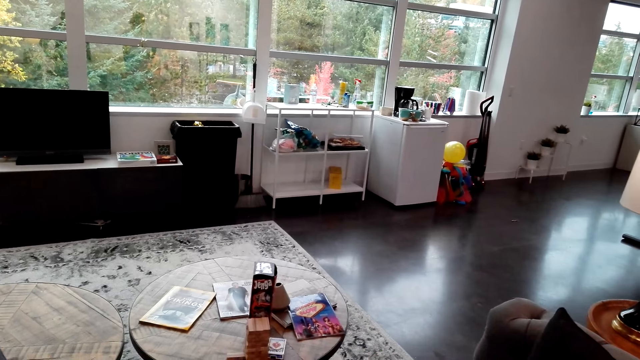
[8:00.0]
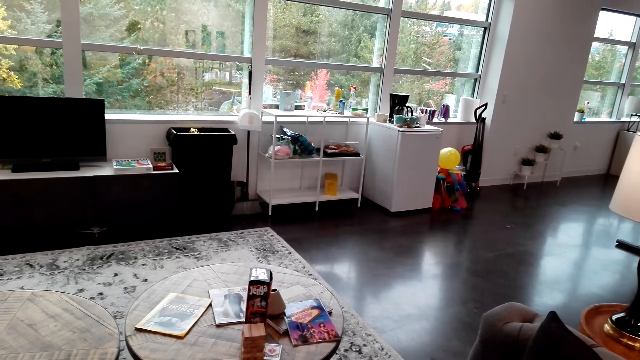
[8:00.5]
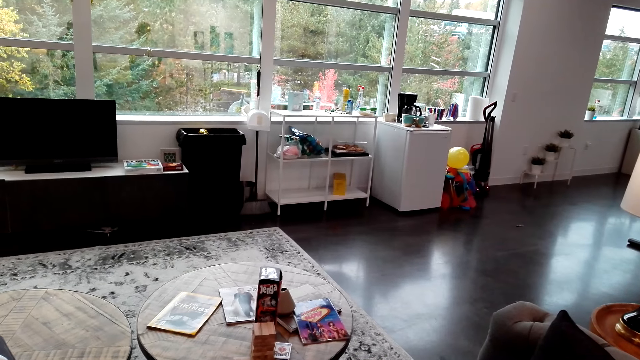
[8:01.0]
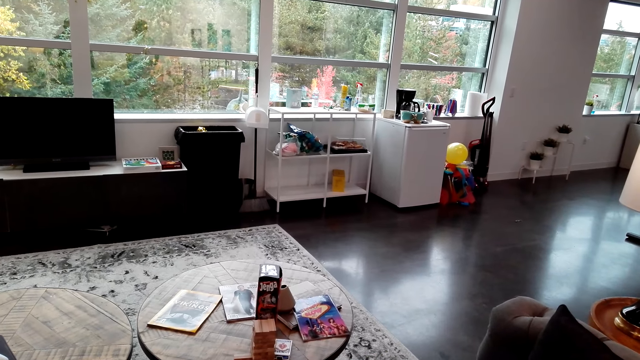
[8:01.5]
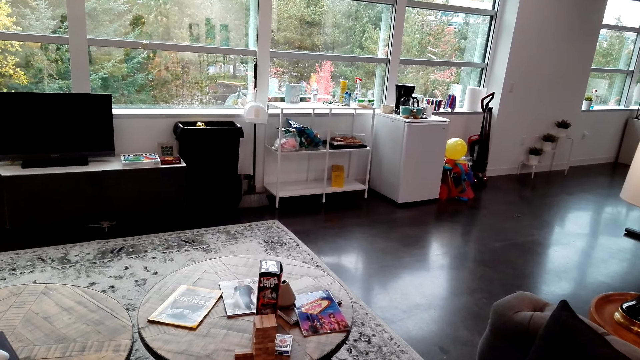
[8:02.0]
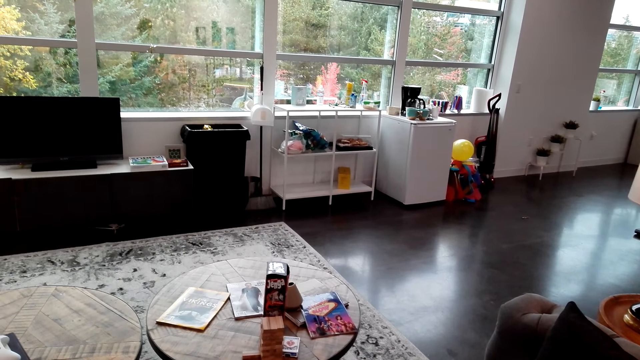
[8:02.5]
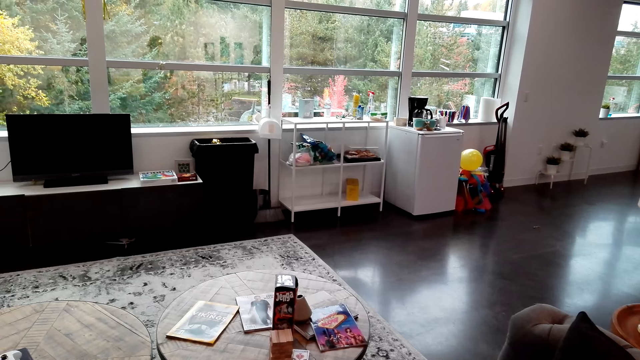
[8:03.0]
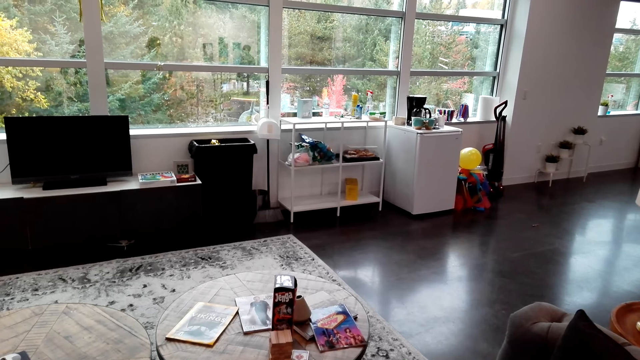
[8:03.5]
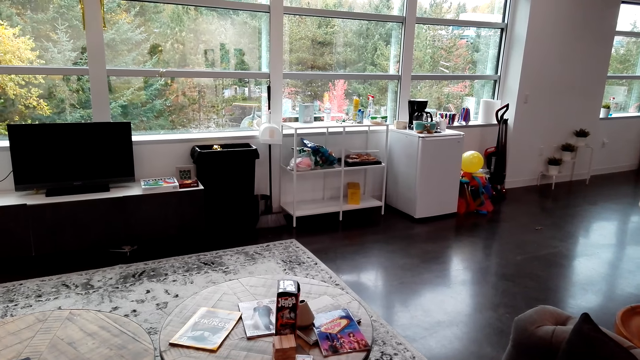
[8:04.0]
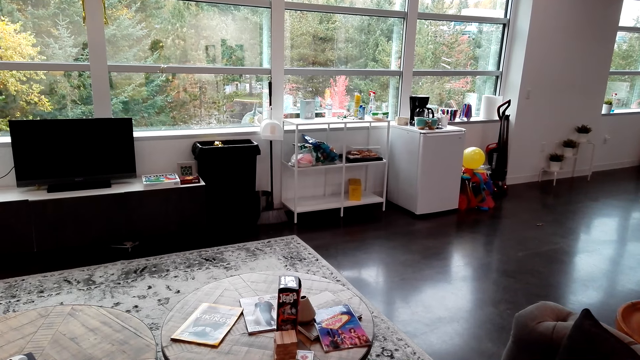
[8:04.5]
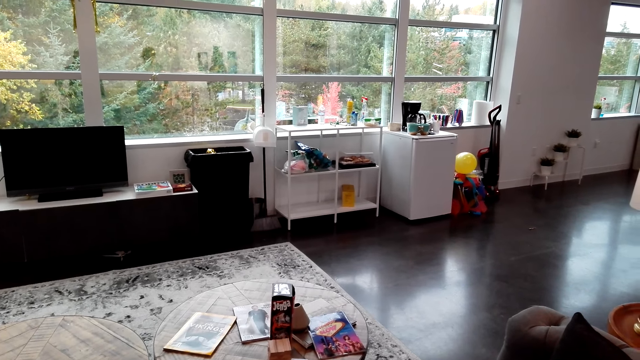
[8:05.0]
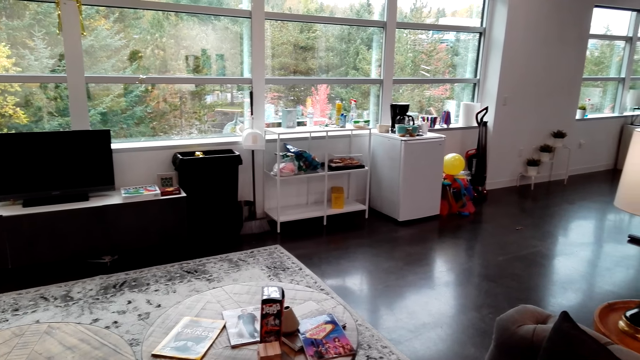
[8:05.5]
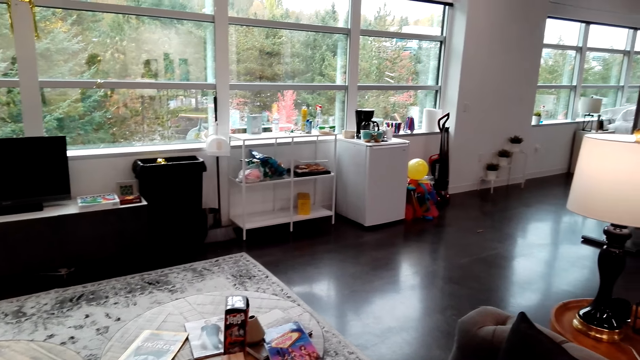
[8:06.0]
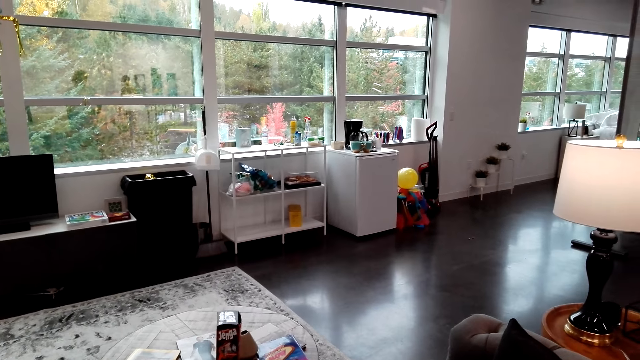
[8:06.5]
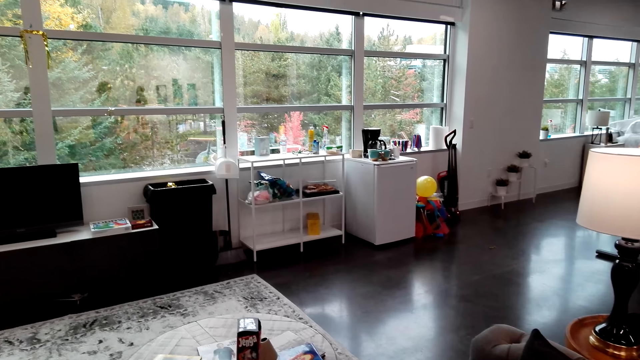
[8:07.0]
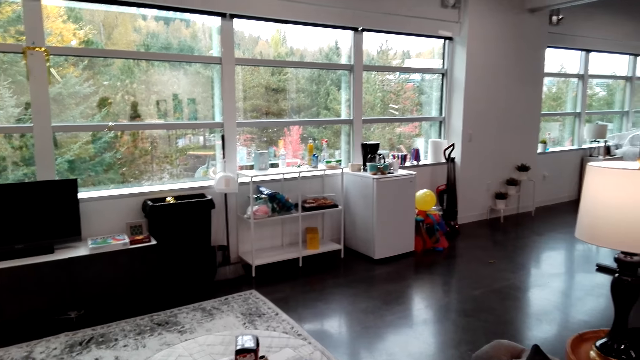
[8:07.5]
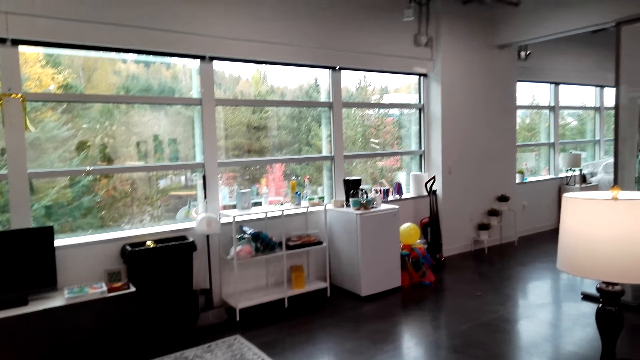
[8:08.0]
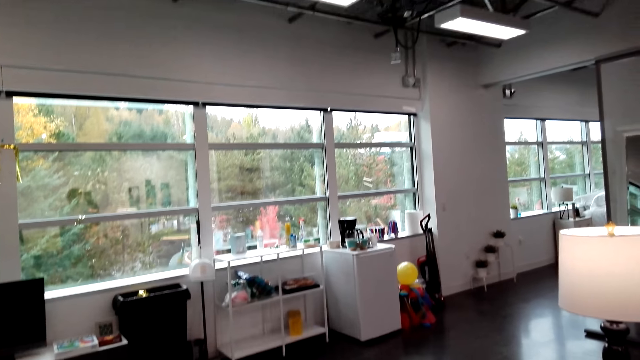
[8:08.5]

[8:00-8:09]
The camera wearer looks around the living room.

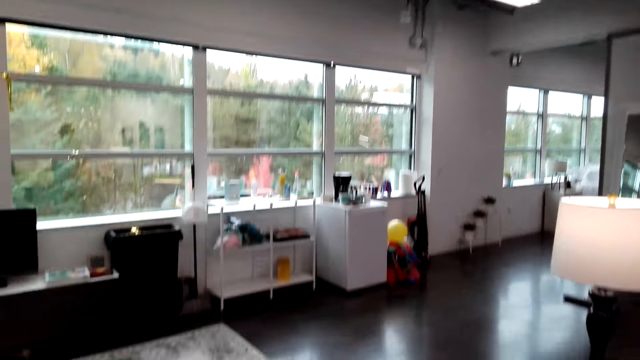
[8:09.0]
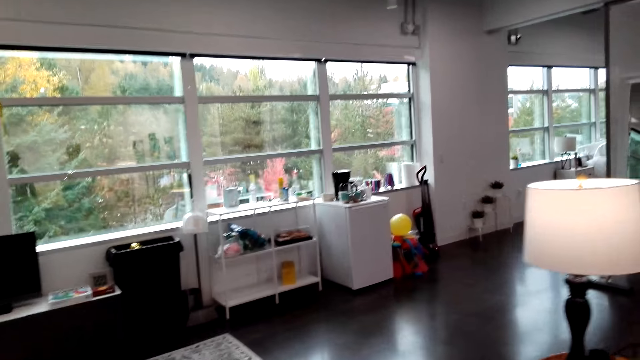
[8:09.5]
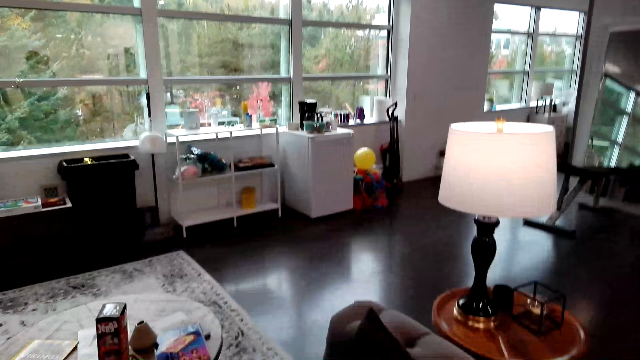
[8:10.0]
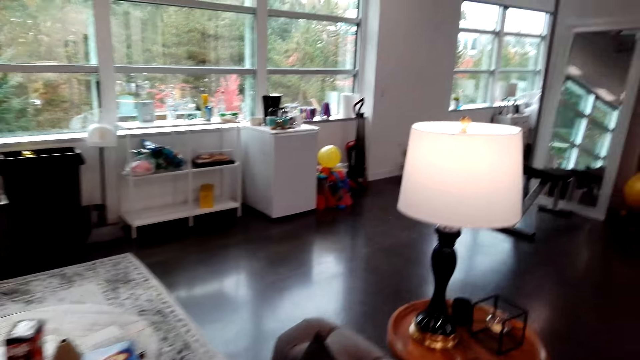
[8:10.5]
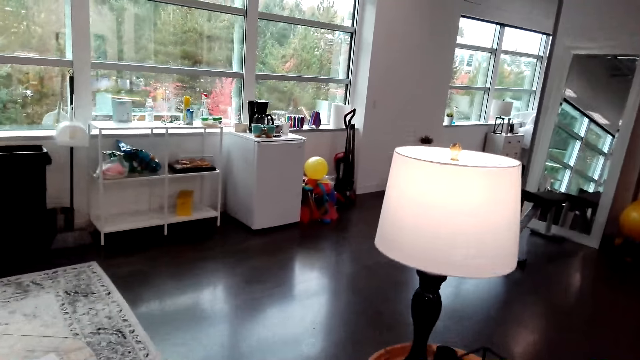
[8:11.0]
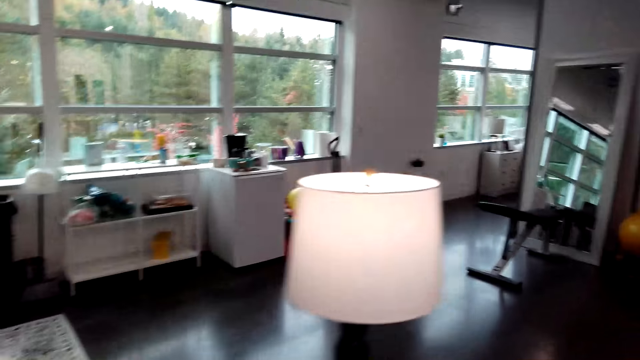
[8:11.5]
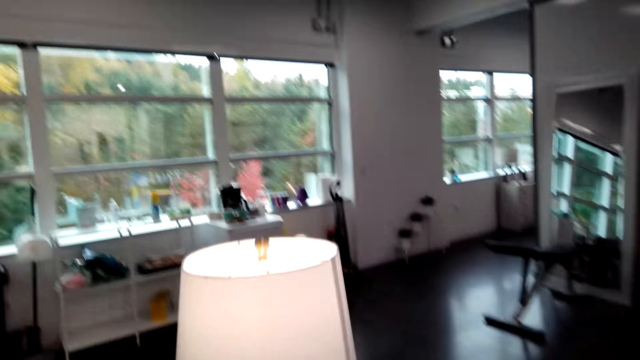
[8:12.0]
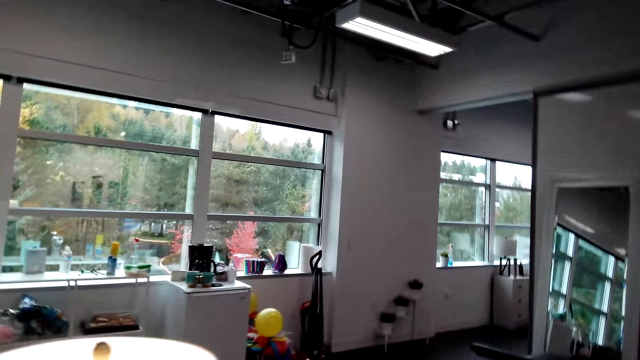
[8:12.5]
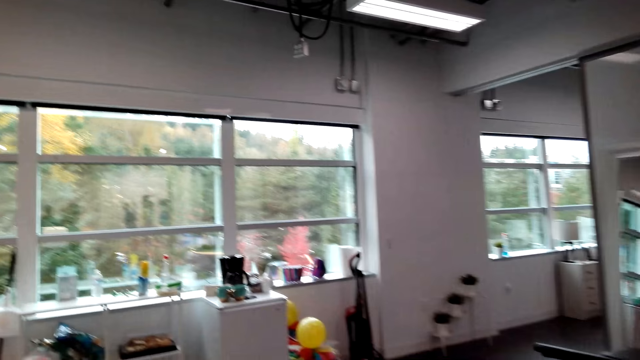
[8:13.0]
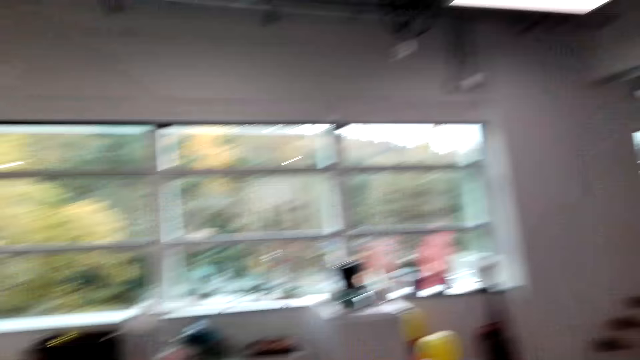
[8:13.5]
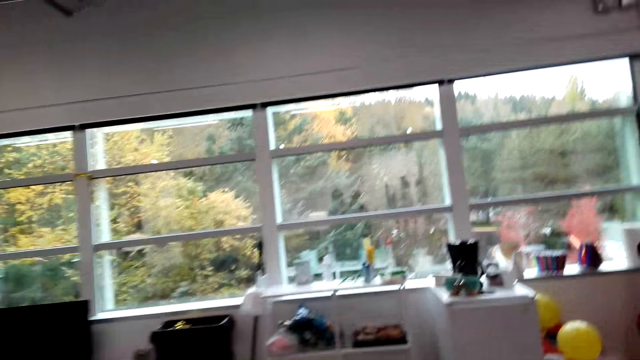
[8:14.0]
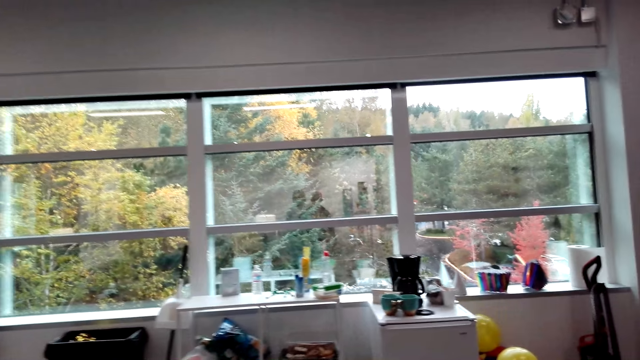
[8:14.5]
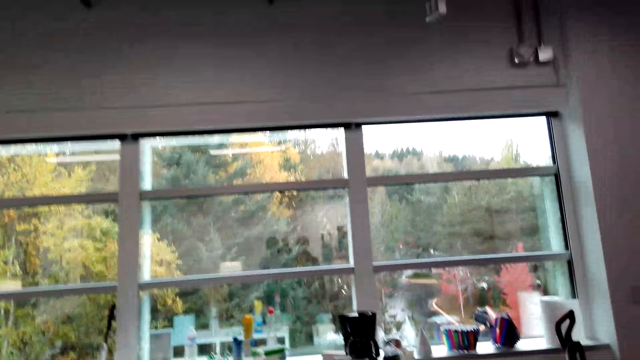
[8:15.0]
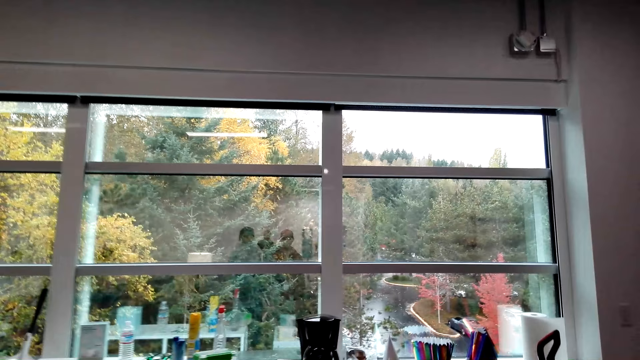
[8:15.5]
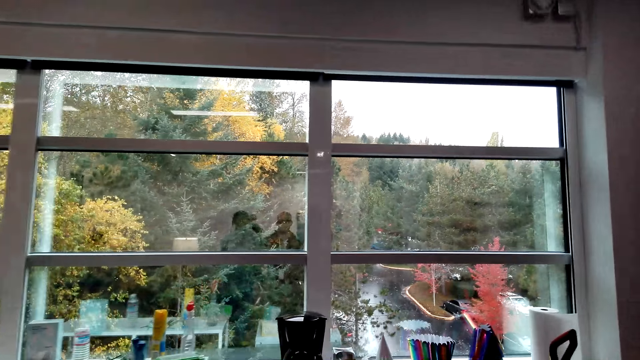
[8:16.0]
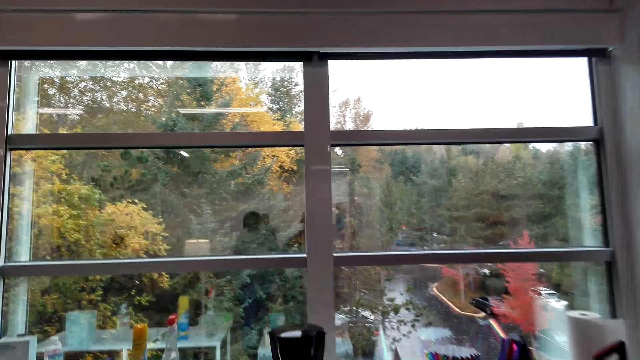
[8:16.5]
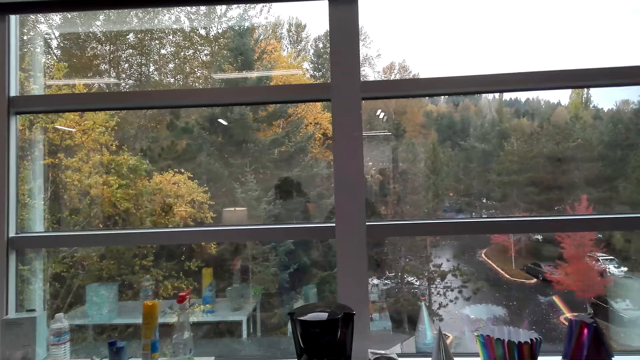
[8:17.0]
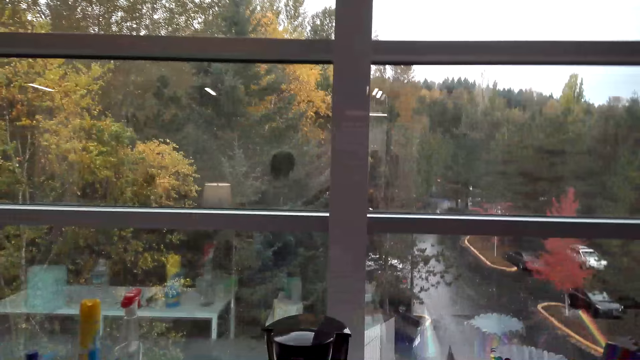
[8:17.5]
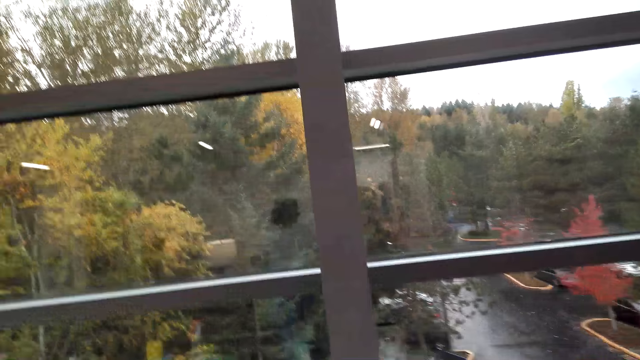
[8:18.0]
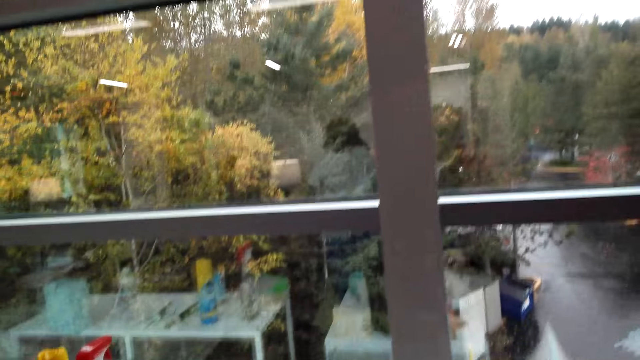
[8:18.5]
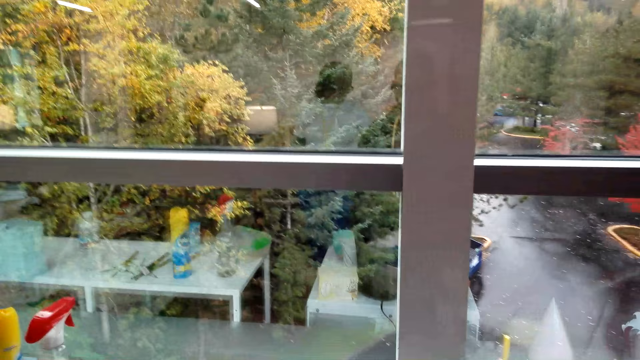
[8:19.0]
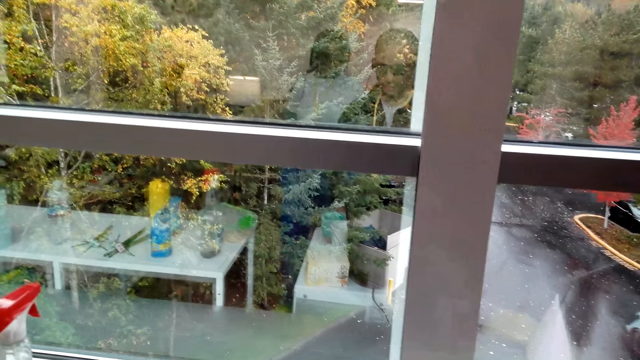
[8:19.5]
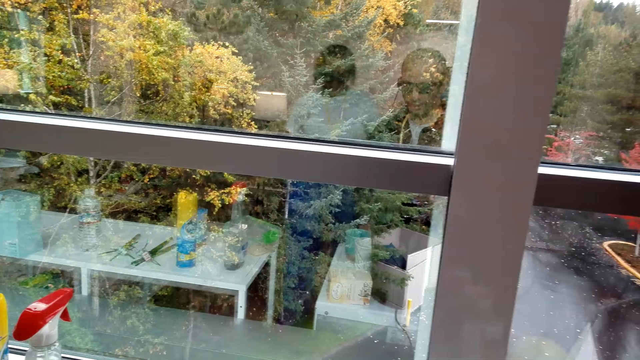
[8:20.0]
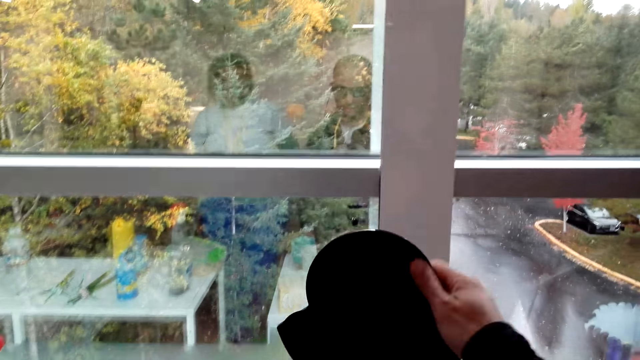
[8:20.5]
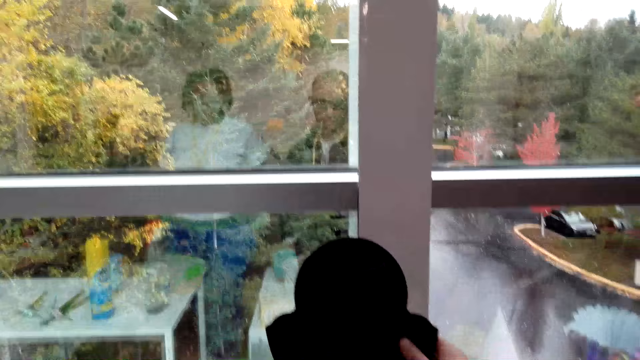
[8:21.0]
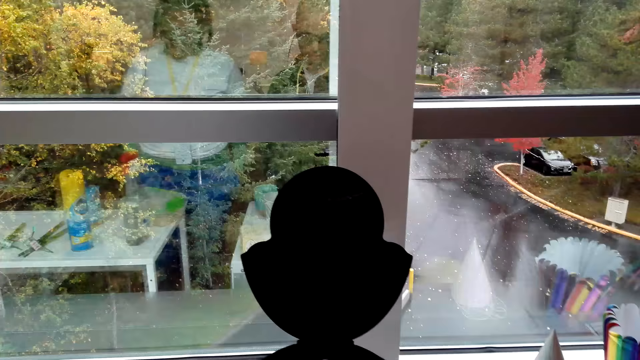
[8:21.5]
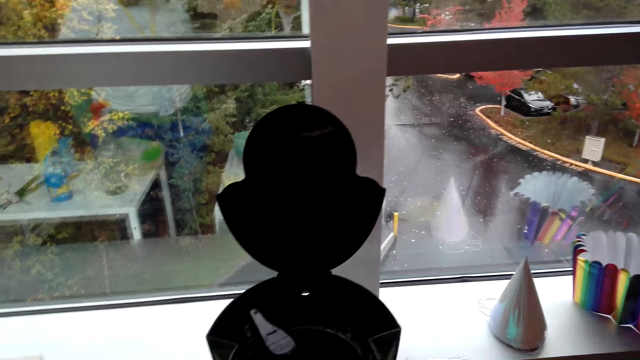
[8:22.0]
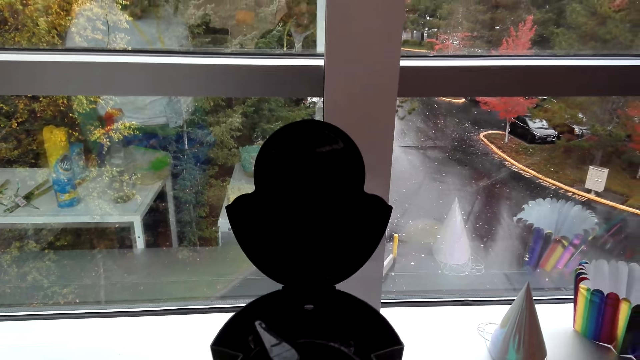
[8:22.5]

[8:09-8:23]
The camera wearer converses with a woman. They walk to the coffee machine. They move towards the kitchen. They converse with the woman. They open the coffee machine lid.
